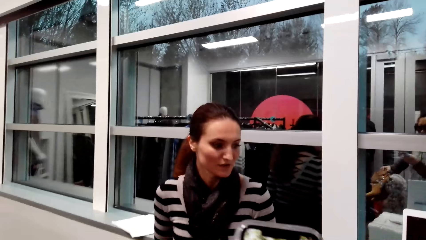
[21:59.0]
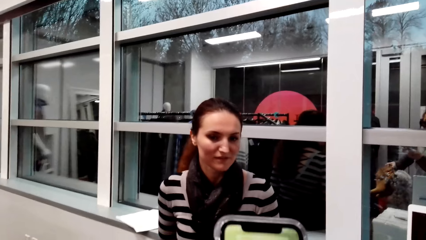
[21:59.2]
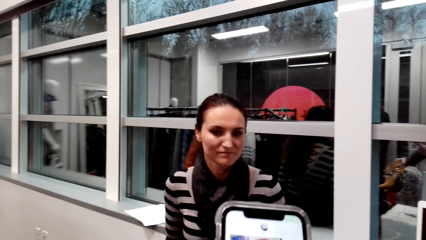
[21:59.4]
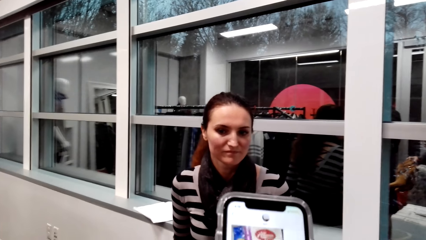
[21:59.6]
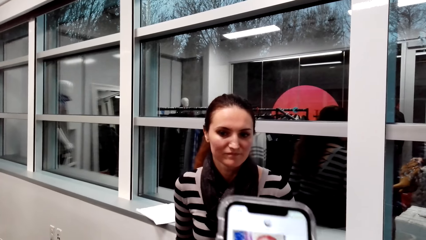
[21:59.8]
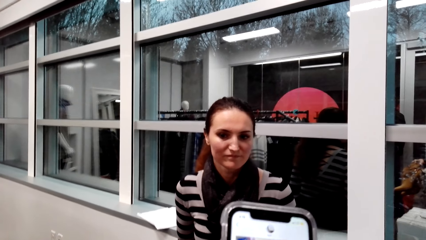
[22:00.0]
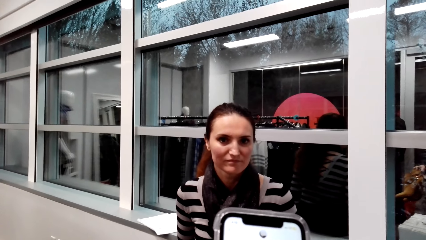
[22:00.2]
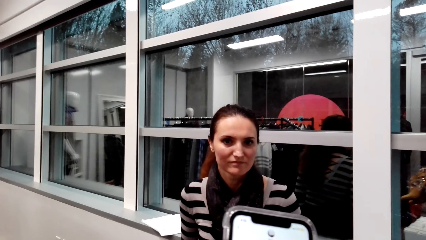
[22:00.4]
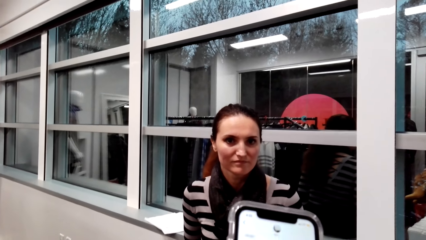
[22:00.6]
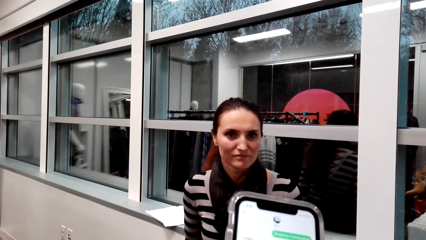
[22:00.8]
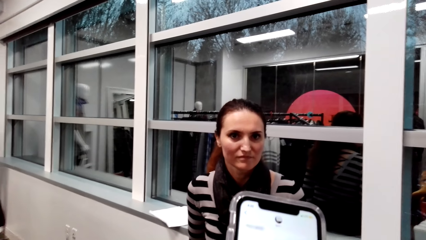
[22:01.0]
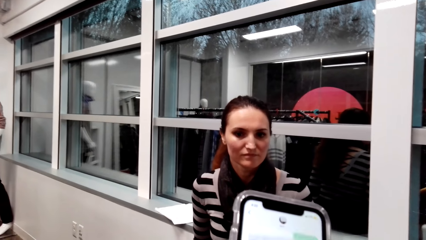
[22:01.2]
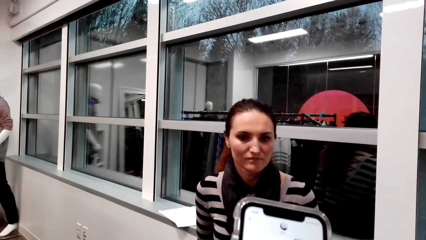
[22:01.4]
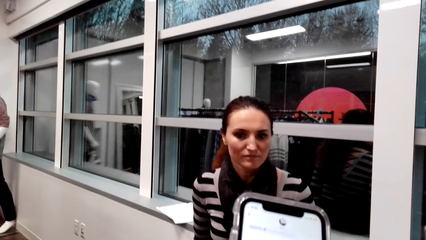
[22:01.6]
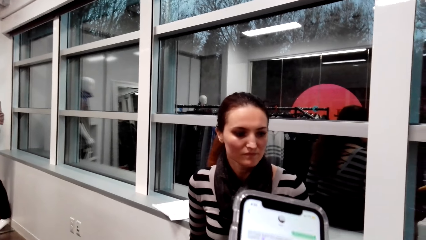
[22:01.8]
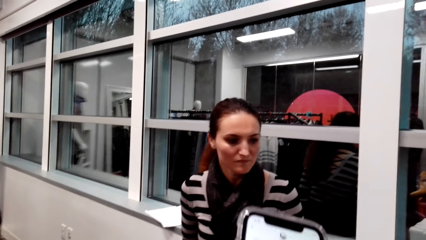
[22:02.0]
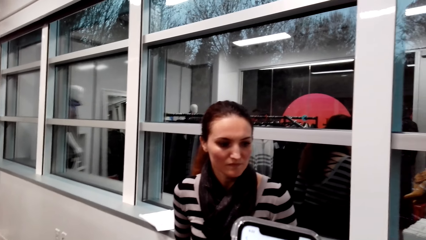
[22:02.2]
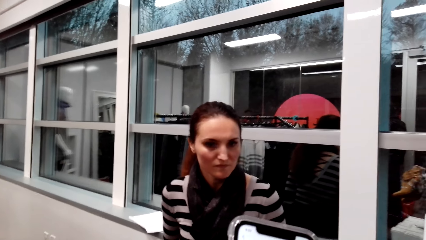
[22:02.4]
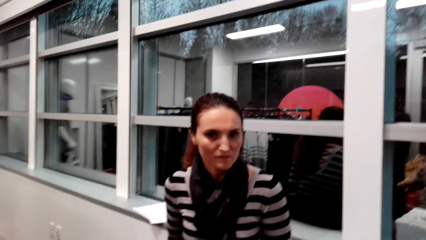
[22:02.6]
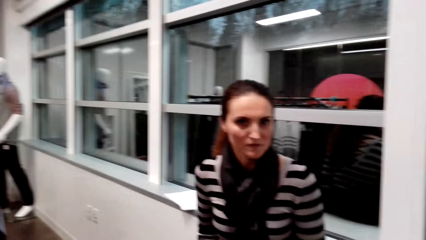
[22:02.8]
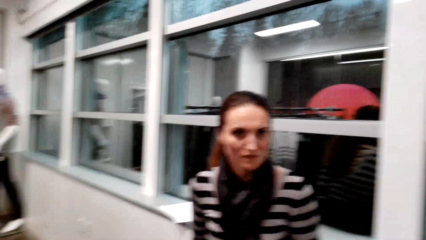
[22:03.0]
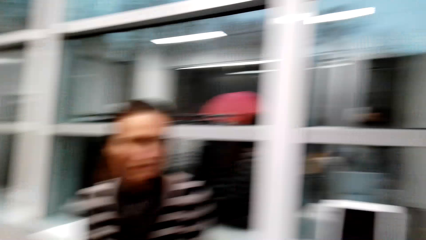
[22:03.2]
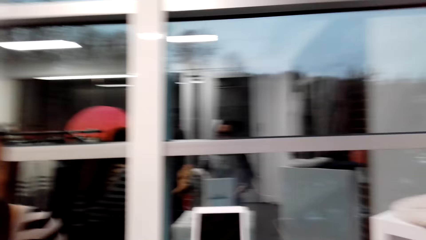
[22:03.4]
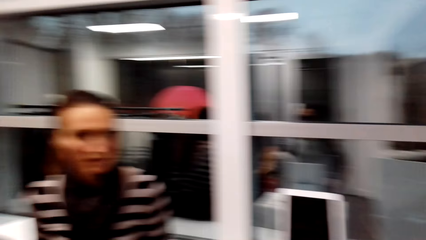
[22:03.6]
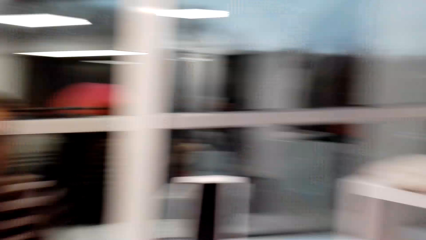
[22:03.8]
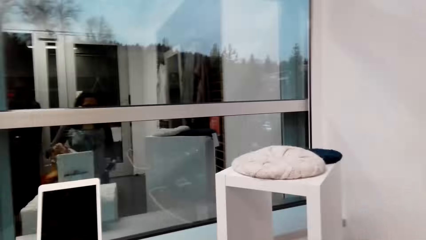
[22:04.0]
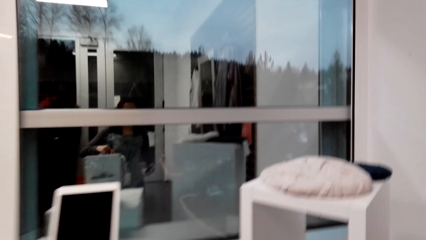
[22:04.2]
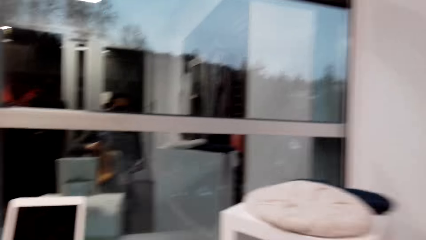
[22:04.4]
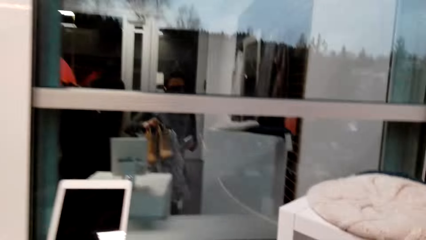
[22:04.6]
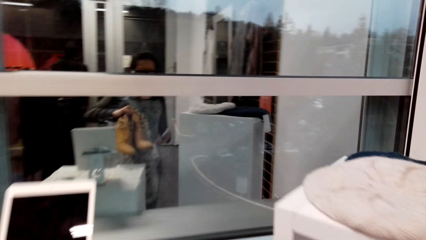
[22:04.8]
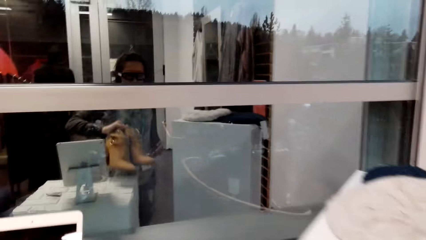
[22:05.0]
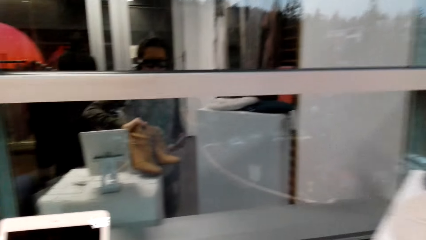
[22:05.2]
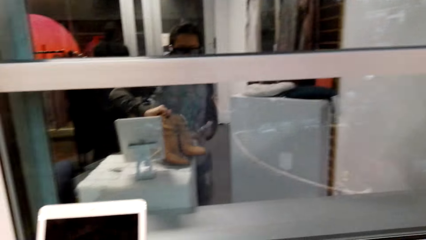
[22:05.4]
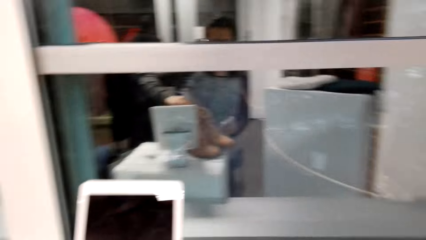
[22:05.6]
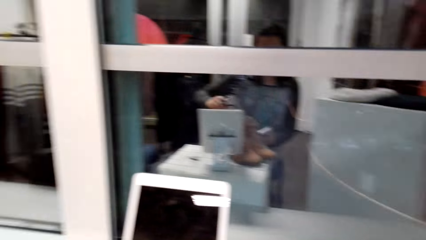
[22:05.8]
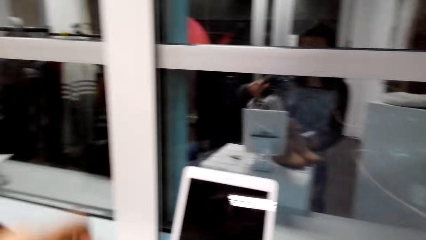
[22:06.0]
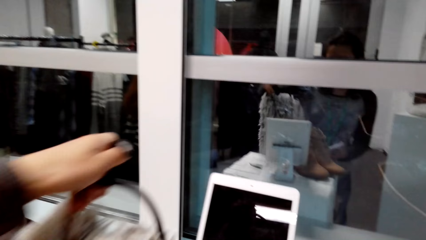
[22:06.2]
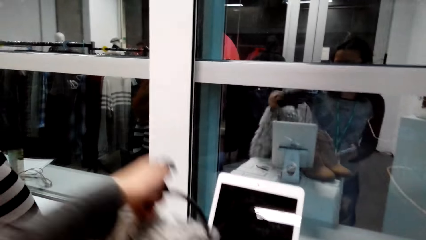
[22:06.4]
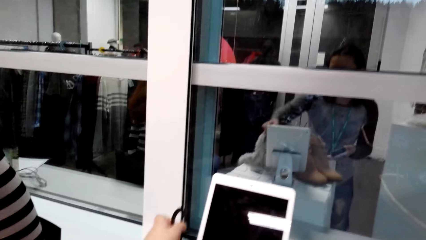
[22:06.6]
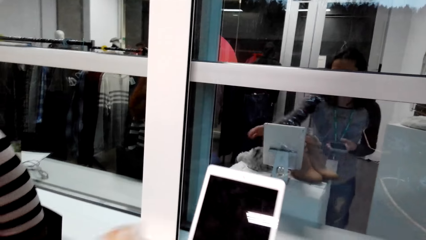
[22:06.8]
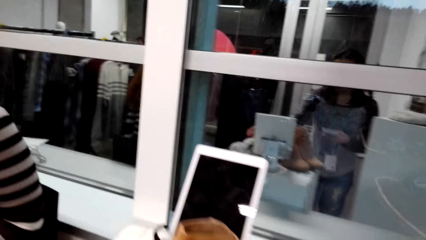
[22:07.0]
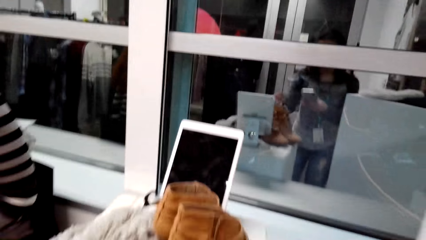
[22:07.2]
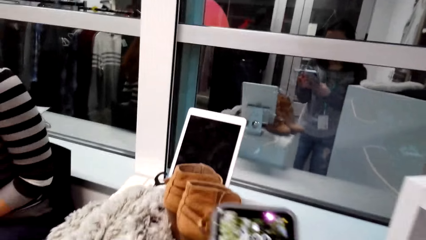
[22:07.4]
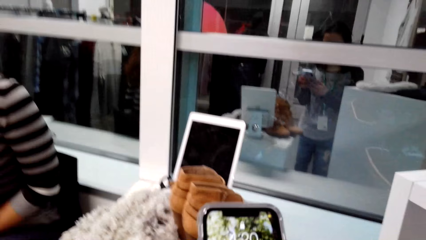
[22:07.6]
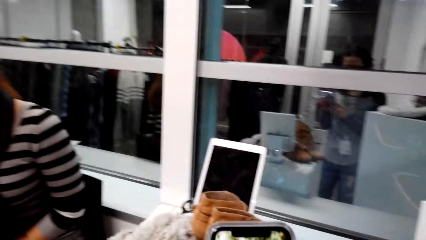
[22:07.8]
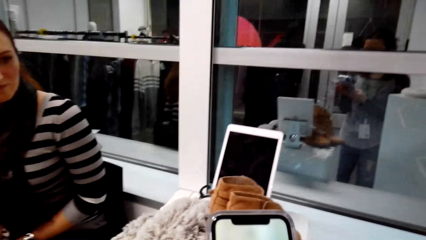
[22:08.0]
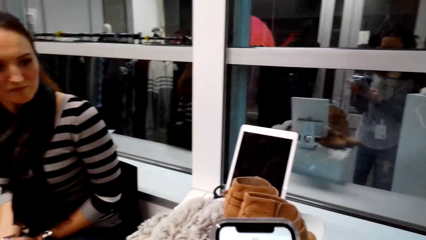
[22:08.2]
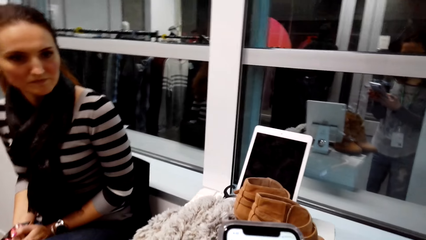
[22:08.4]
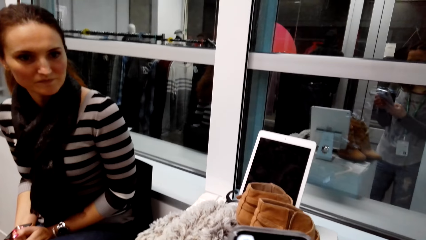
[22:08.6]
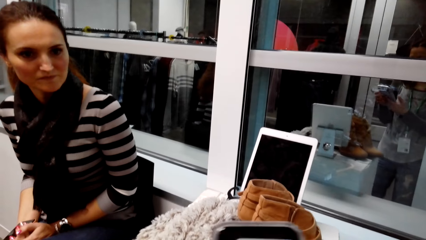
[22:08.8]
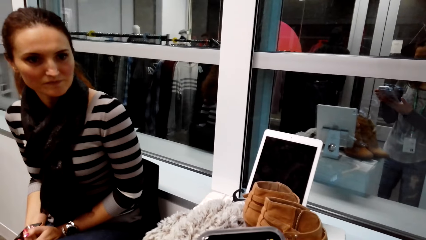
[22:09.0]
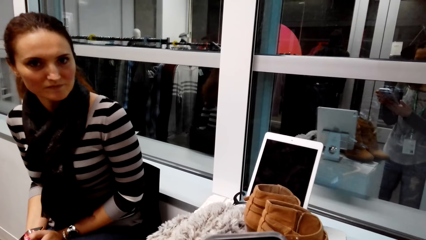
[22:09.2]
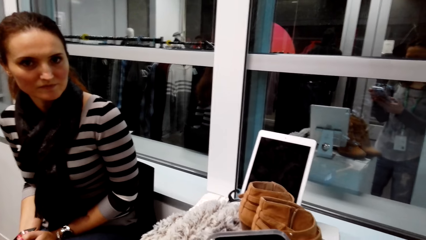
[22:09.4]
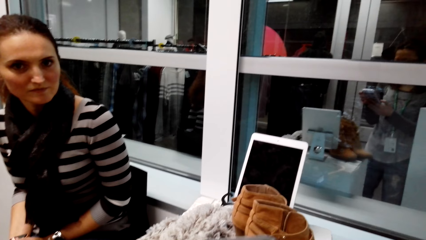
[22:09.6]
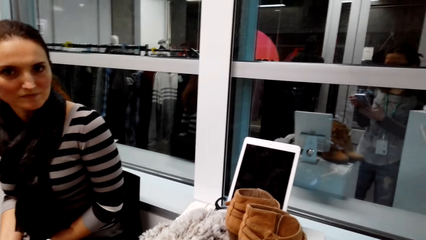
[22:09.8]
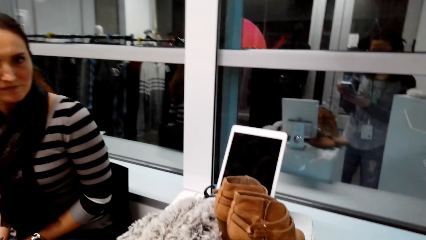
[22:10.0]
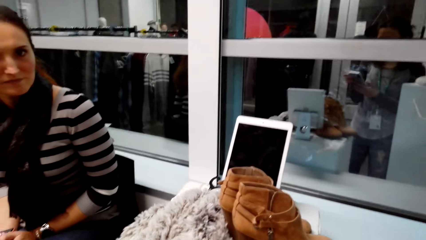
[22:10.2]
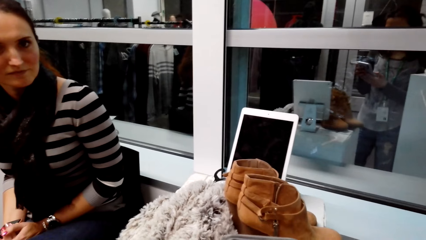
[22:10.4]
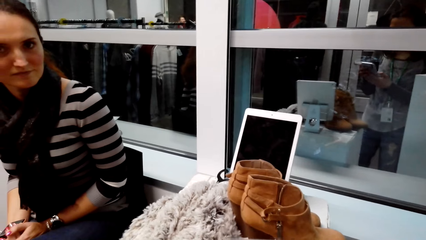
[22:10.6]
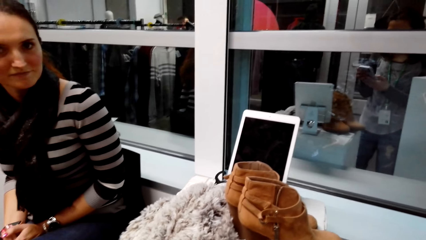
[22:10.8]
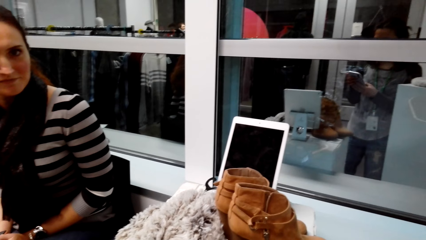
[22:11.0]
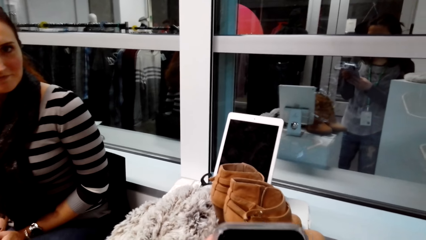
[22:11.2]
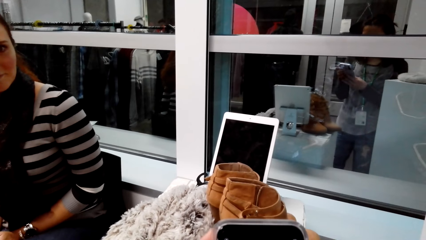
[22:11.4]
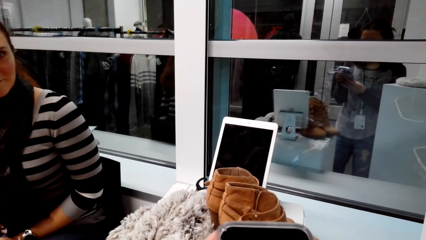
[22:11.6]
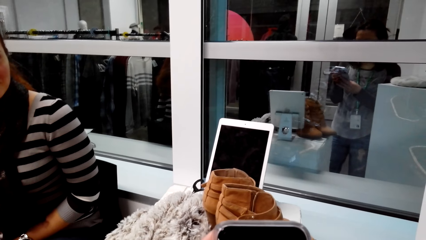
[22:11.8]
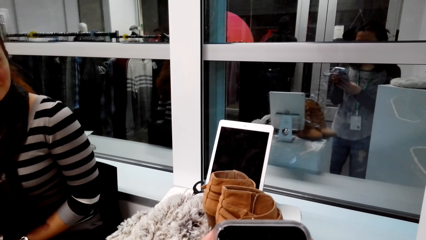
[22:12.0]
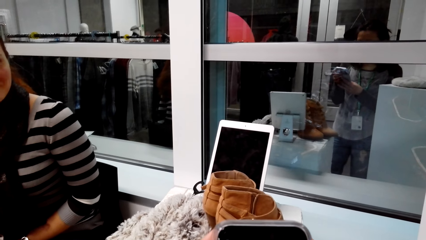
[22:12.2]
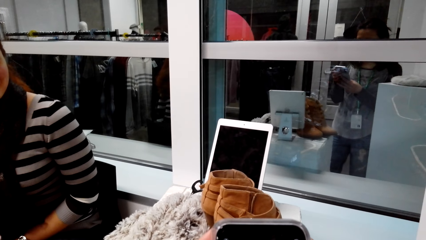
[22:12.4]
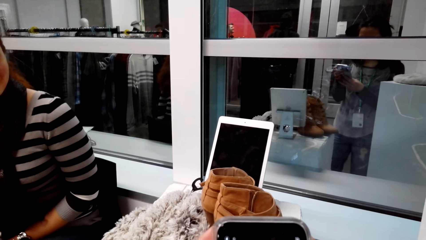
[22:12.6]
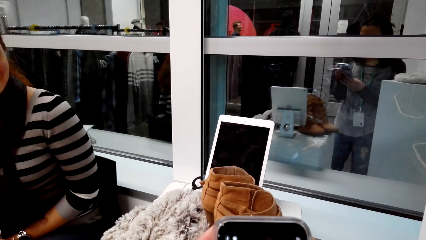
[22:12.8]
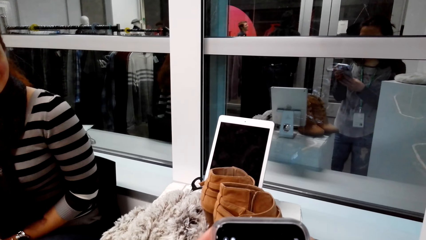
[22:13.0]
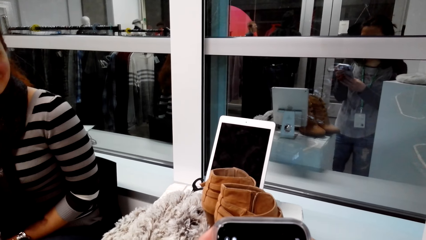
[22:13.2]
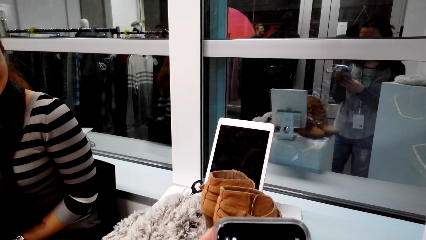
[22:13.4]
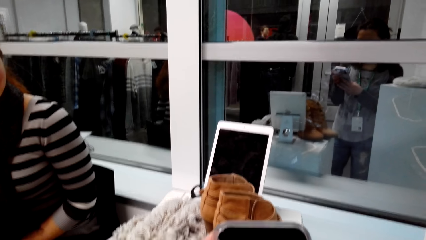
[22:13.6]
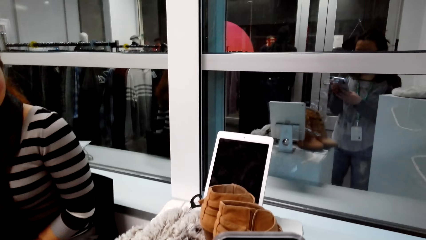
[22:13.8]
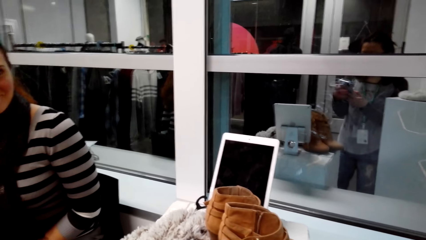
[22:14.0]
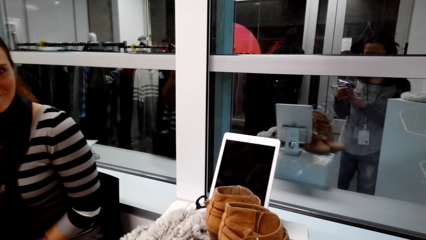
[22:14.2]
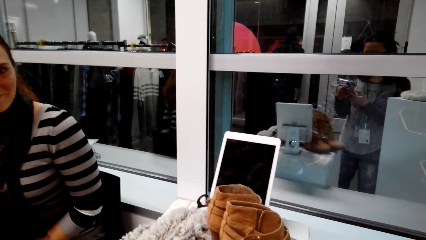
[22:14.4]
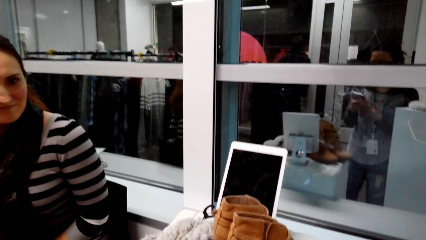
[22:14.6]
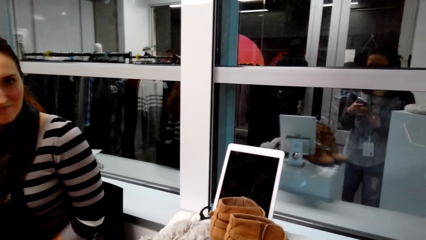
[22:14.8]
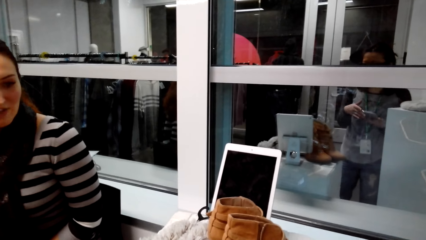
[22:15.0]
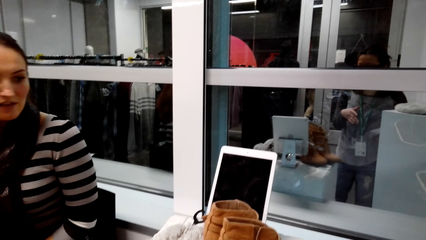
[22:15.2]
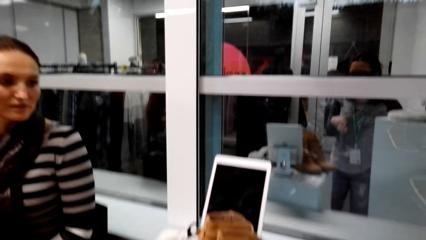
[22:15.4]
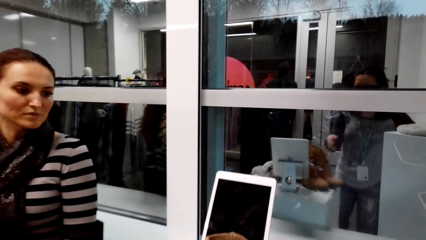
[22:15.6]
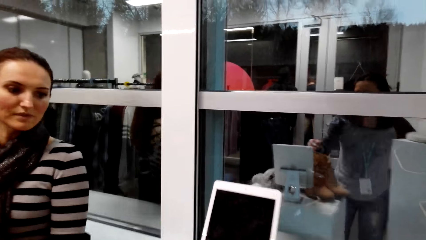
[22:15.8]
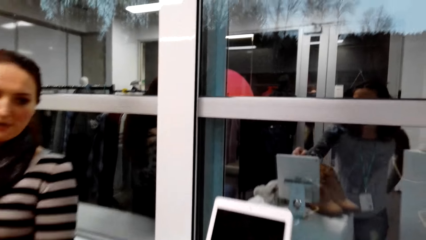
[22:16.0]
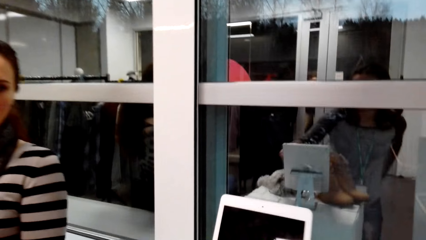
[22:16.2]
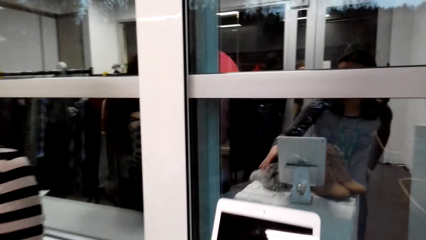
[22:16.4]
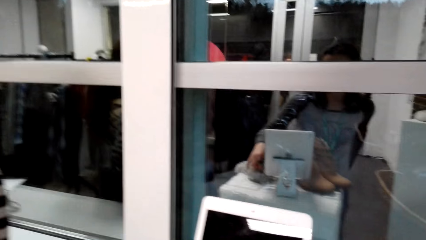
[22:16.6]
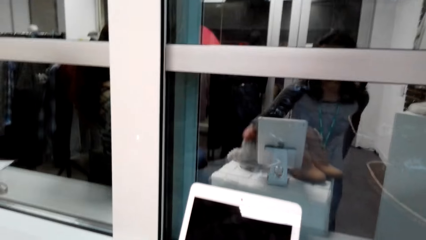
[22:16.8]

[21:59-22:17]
The camera wearer operates a mobile phone with her hands. She interacts with a lady. She walks around a supermarket. She puts shoes on the counter. She operates the mobile phone with her hands. She looks around the supermarket.
